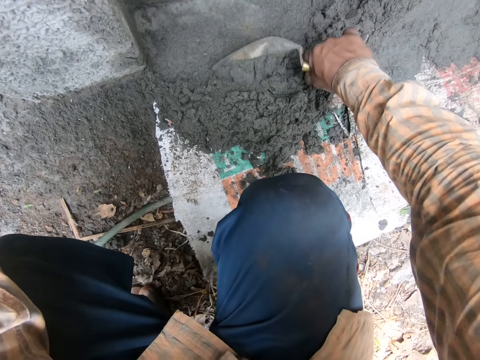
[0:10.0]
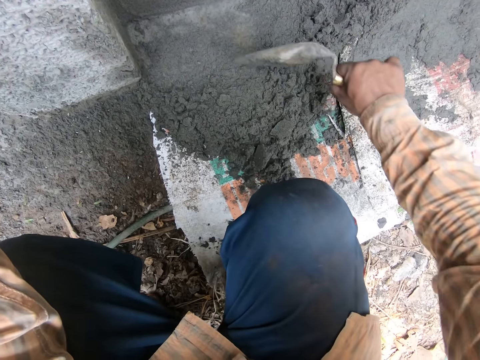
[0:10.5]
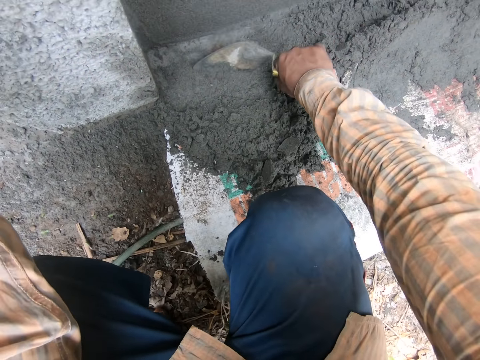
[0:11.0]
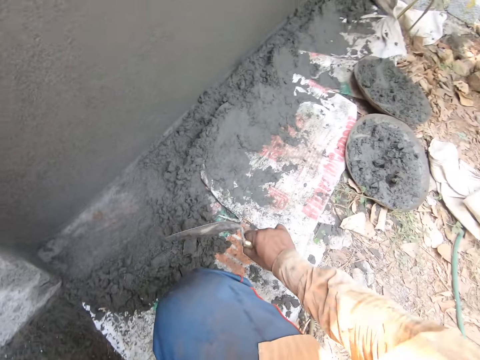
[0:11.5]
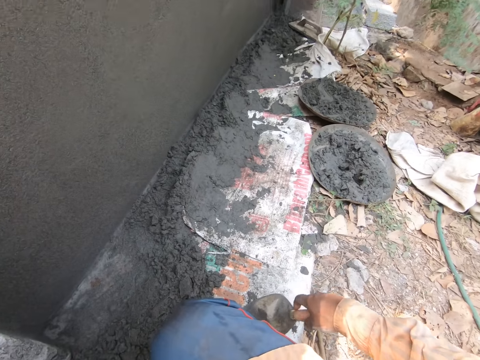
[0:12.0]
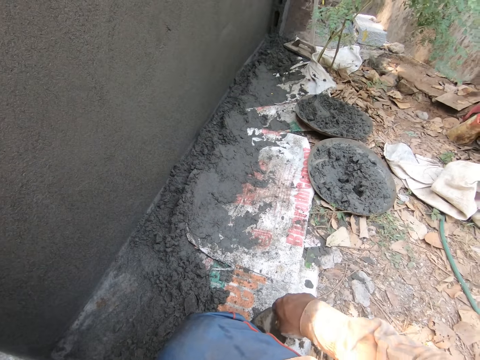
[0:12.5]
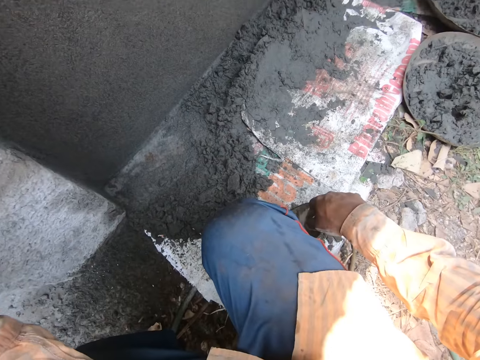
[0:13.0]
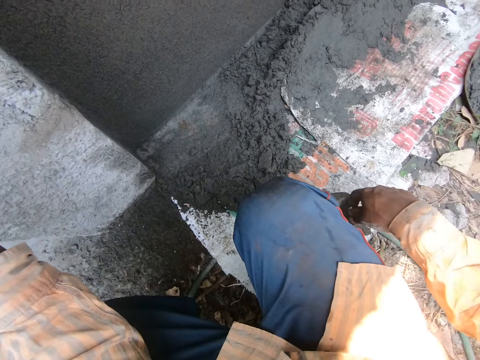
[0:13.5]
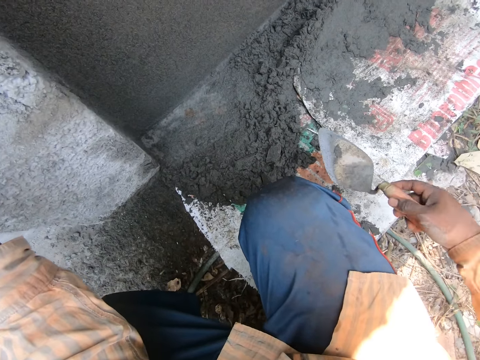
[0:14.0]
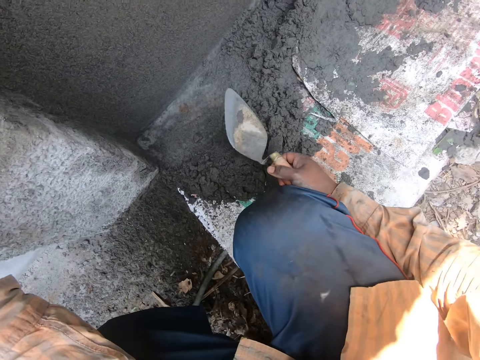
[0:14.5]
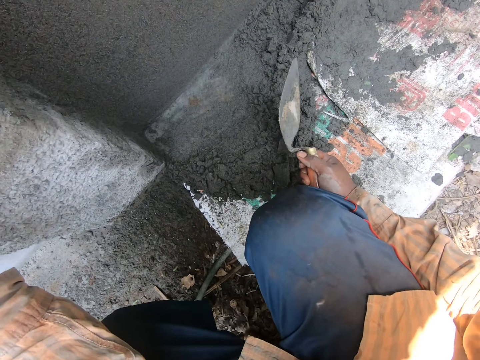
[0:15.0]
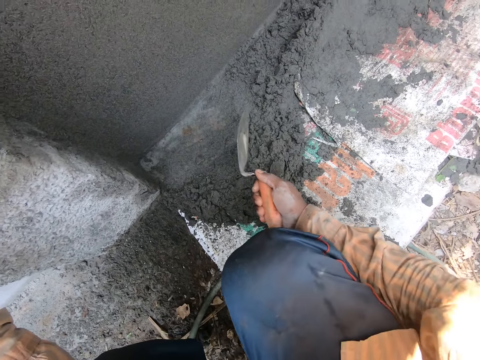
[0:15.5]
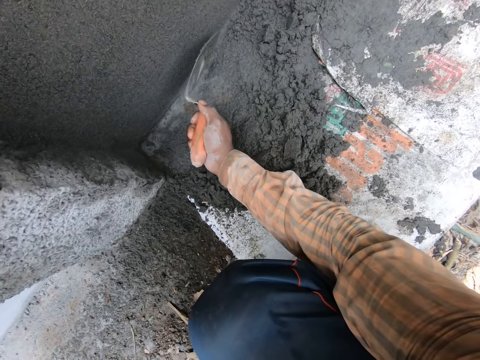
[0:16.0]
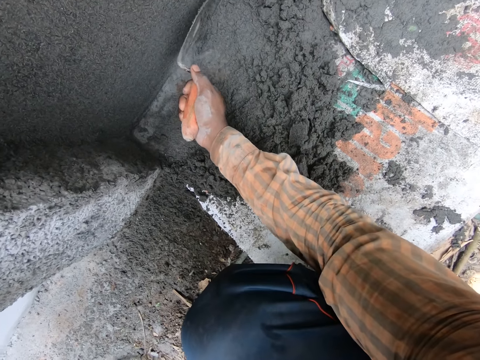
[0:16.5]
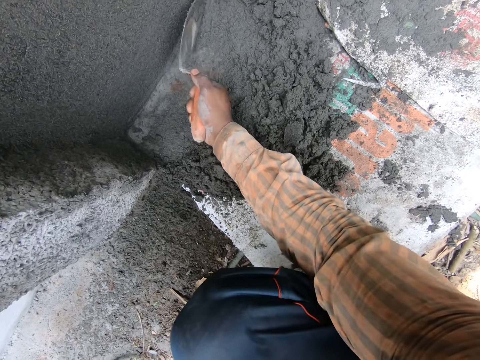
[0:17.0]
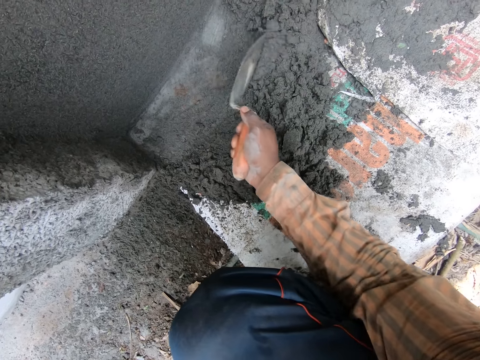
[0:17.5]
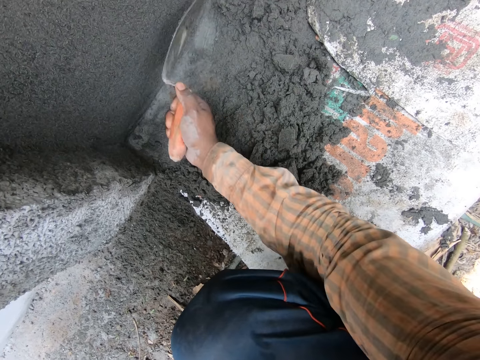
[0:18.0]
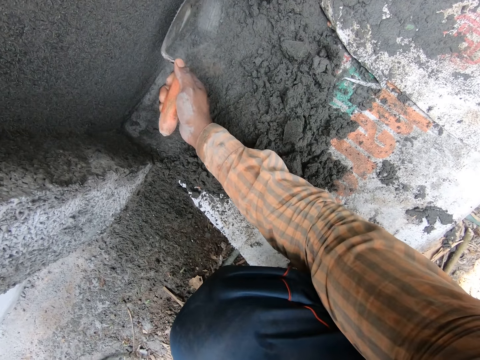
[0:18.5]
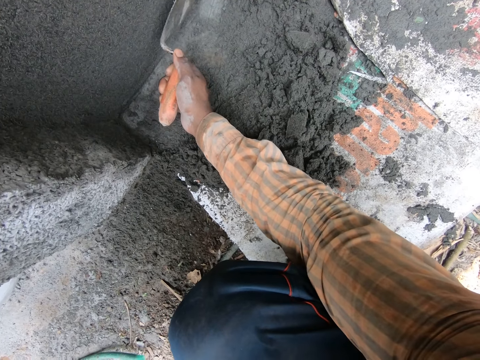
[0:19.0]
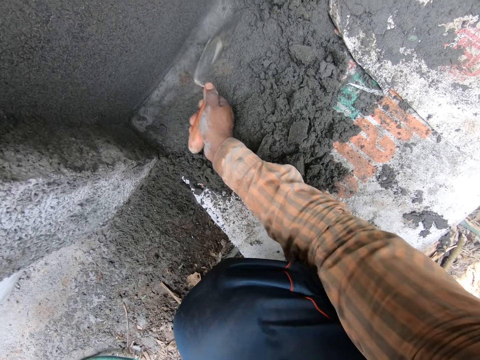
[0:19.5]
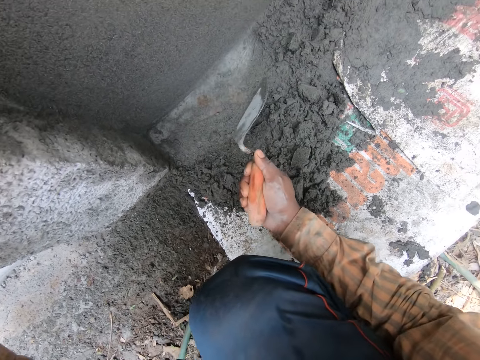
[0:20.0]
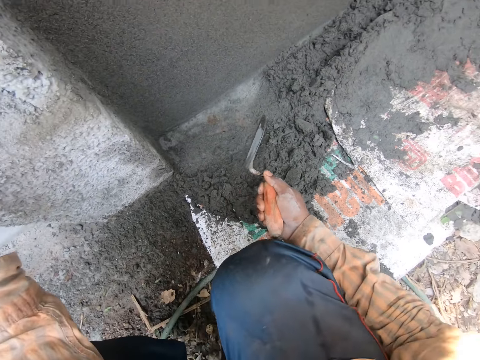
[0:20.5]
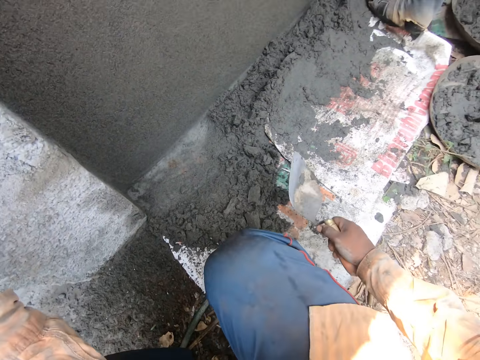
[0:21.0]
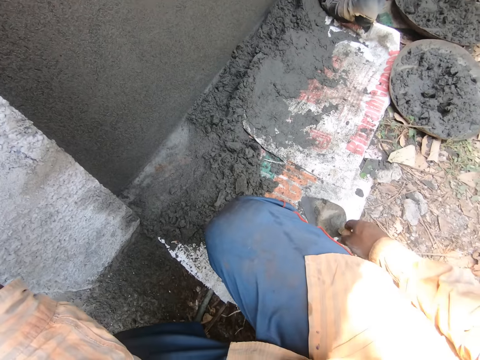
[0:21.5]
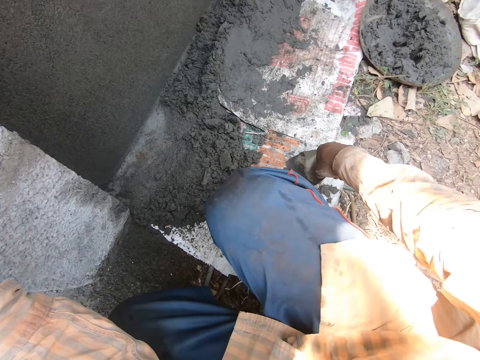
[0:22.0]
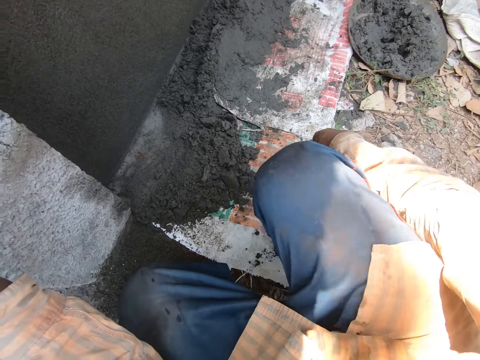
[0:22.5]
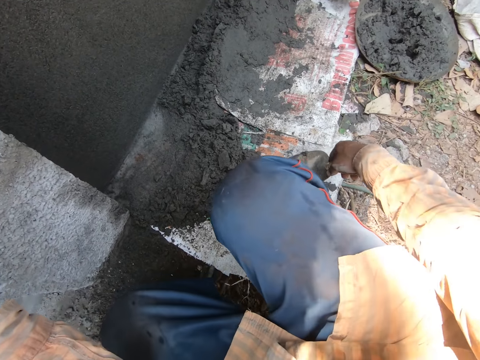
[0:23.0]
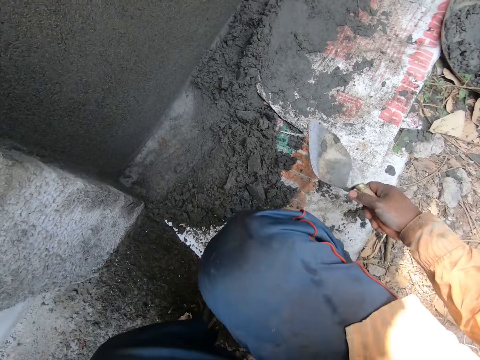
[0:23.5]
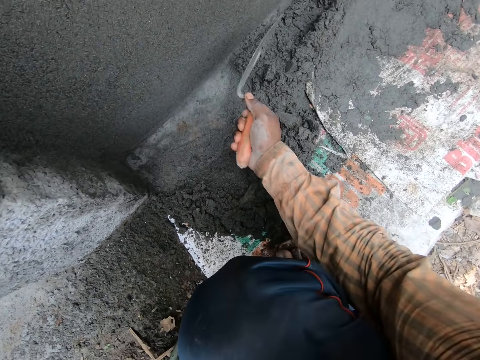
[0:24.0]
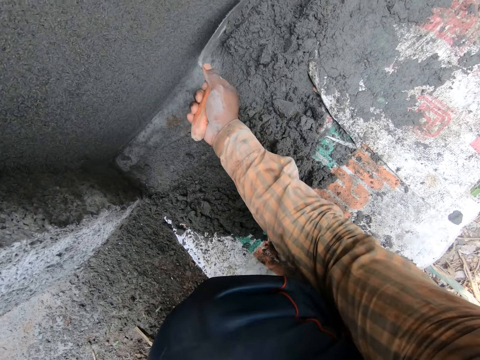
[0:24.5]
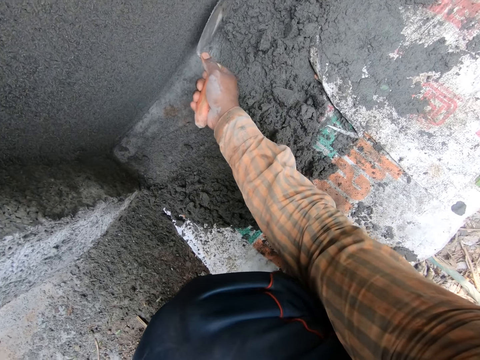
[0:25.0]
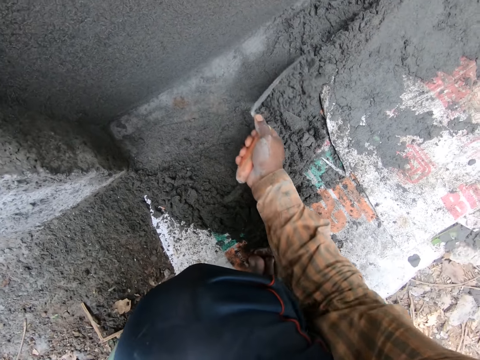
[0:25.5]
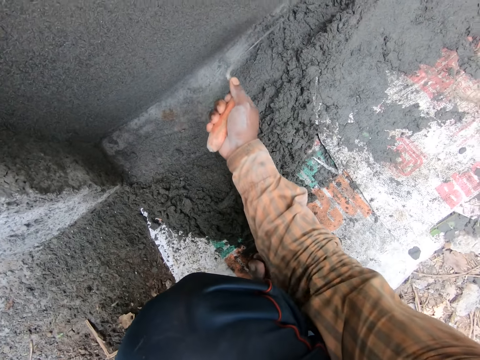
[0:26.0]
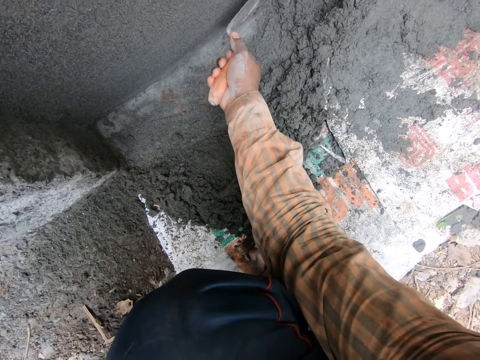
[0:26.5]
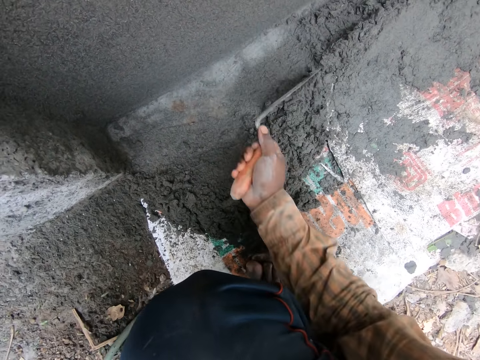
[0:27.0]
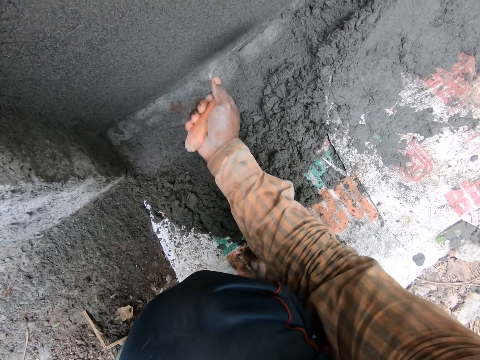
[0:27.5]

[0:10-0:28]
The camera wearer pins the hand trowel in his right hand to the sack on the floor. He scrapes some mortar from the floor with the hand trowel in his right hand. He pins the hand trowel in his right hand to the sack on the floor. He scrapes some mortar from the floor with the hand trowel in his right hand.

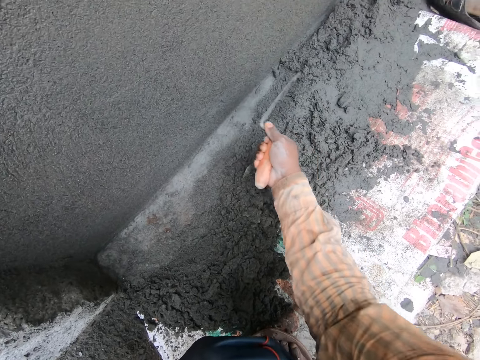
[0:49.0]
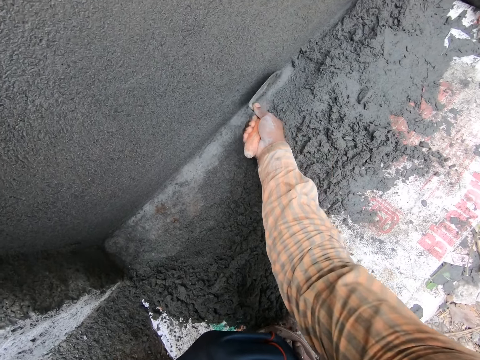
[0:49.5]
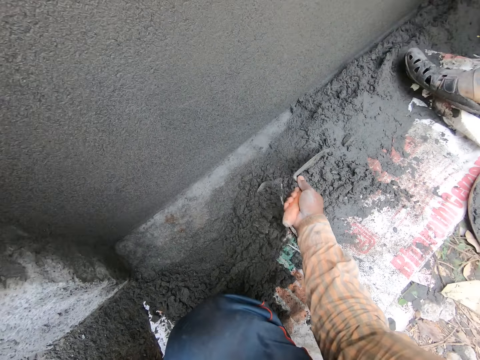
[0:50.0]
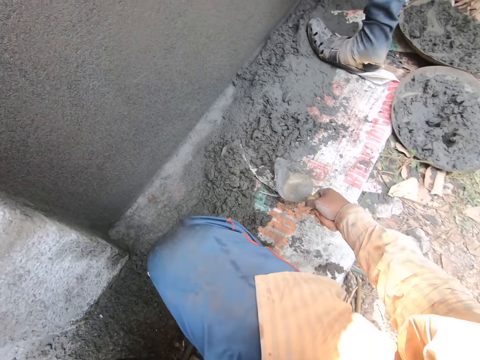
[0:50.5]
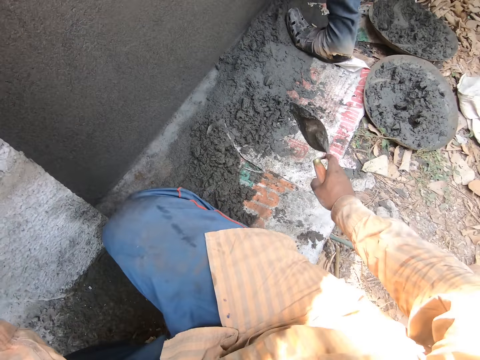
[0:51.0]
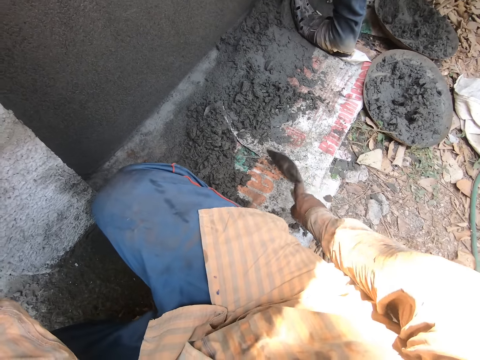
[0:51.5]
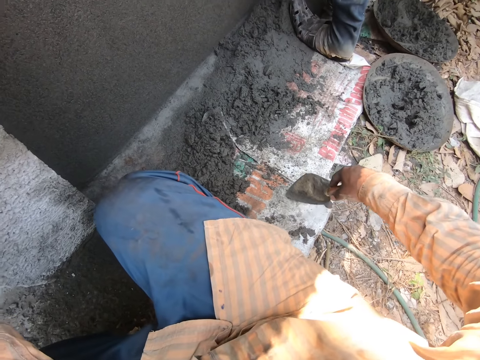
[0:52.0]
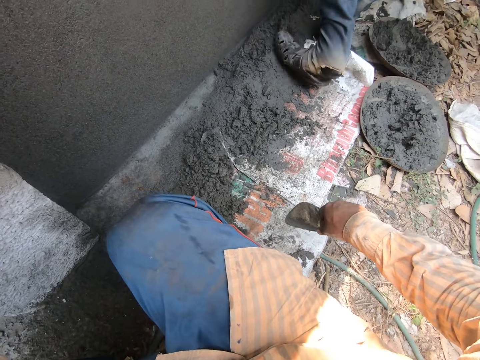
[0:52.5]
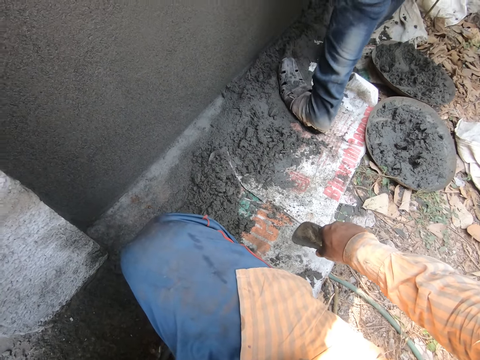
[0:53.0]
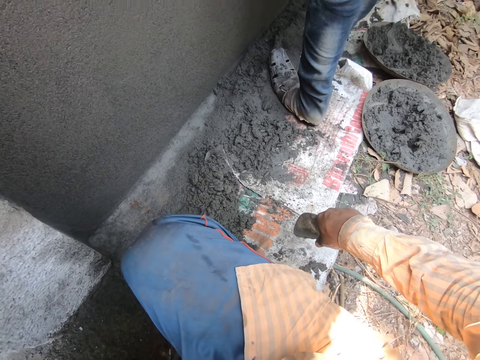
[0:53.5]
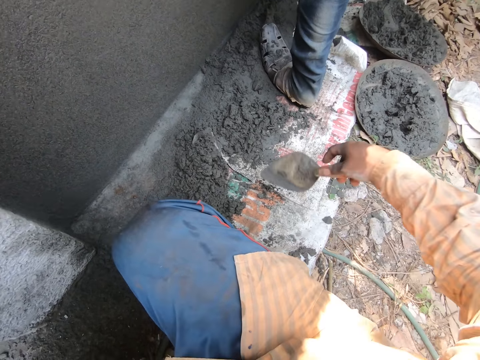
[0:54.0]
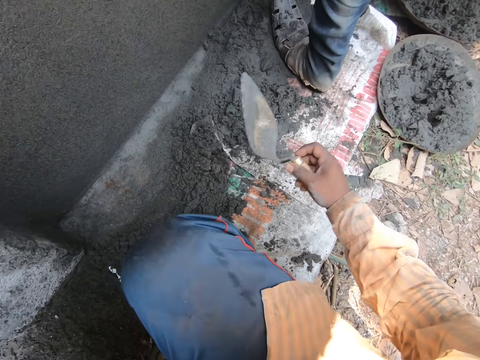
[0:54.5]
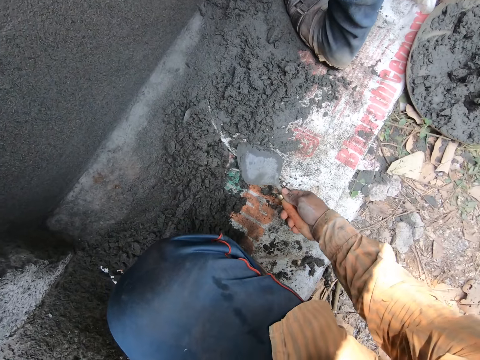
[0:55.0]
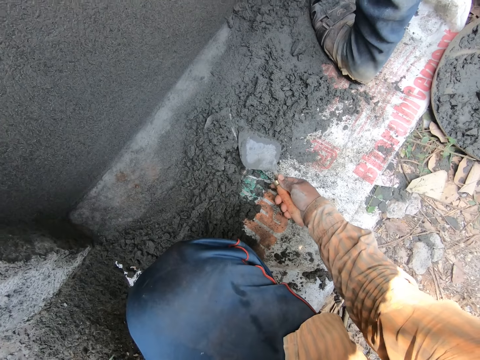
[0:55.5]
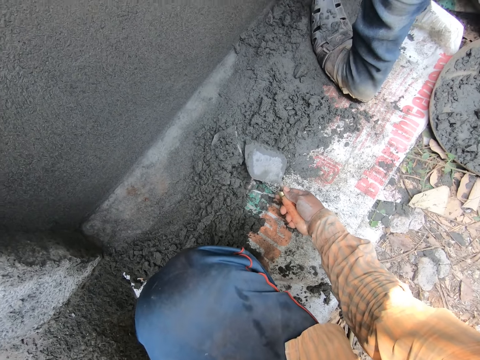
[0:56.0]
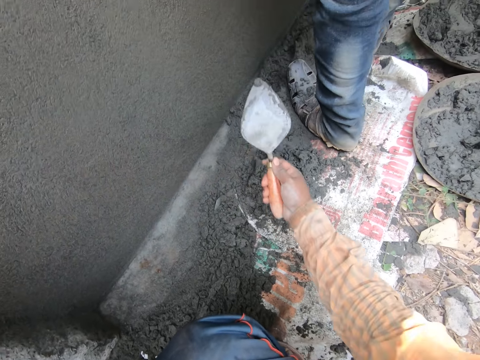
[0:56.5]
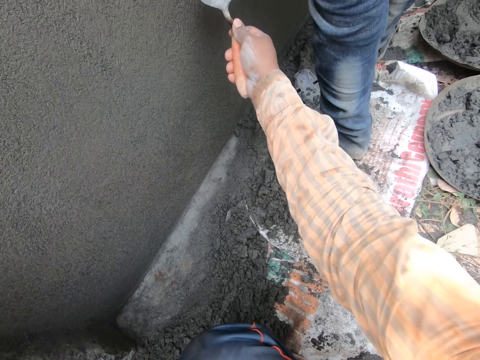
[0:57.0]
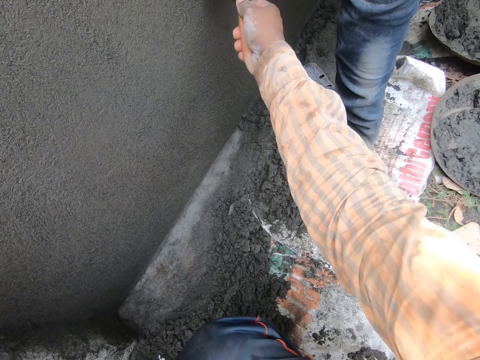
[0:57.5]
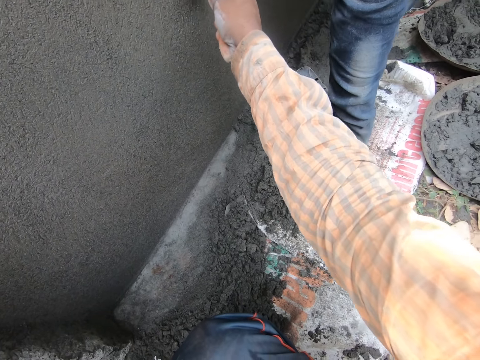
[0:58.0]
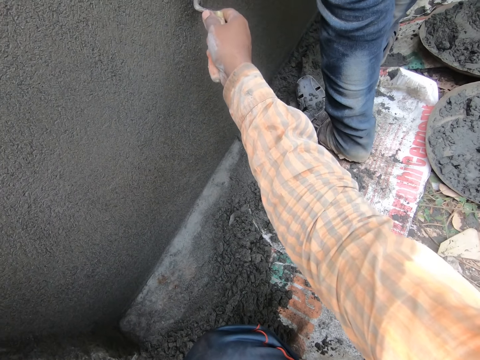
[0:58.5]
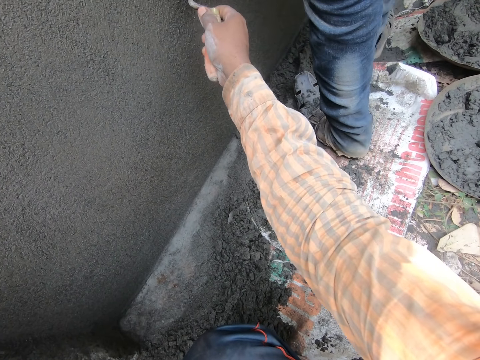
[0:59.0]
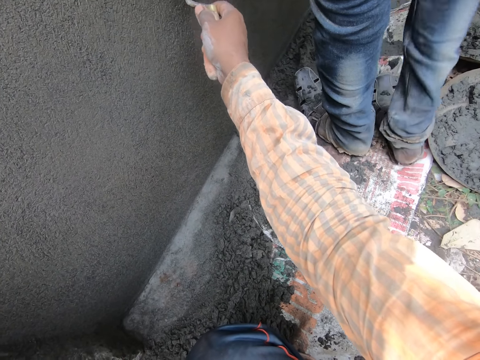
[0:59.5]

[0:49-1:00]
The camera wearer hits the hand trowel in his right hand on the sack on the floor. He pins the hand trowel in his right hand to the sack on the floor. He picks up some mortar on the sack with the hand trowel in his right hand. He plasters the wall with the mortar on the hand trowel in his right hand.
